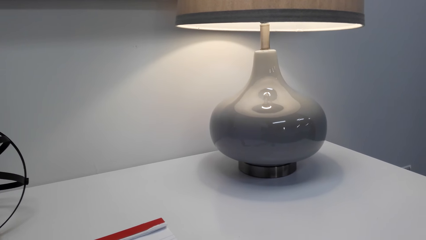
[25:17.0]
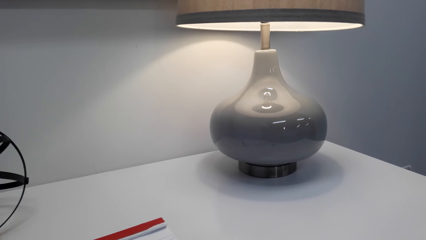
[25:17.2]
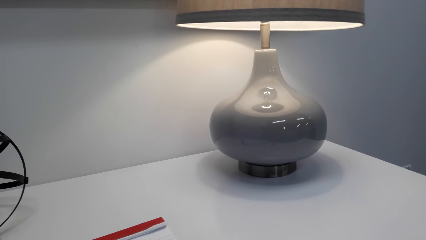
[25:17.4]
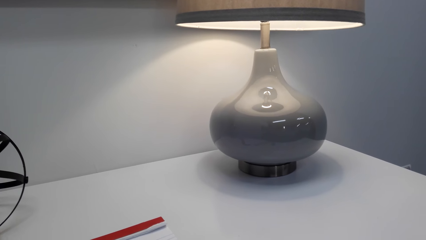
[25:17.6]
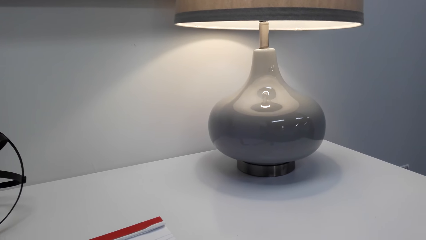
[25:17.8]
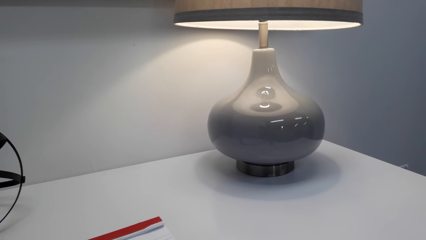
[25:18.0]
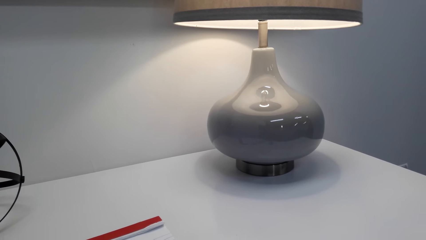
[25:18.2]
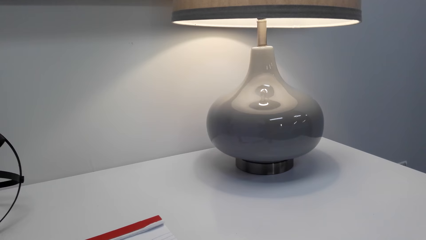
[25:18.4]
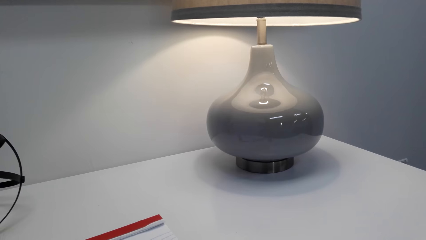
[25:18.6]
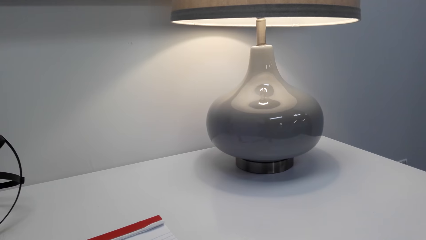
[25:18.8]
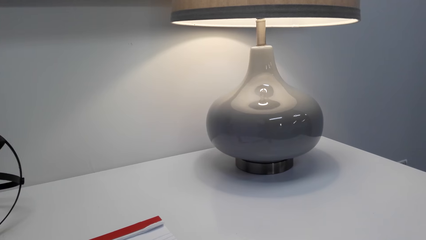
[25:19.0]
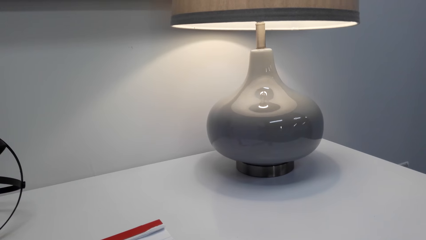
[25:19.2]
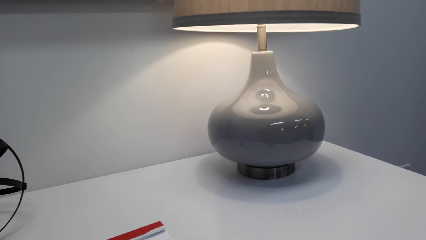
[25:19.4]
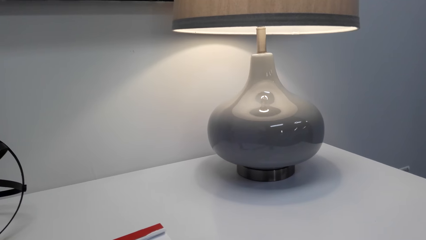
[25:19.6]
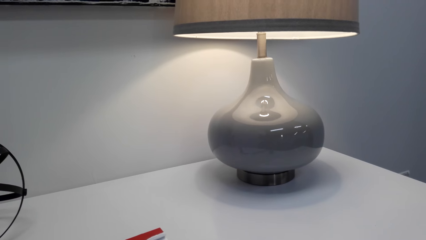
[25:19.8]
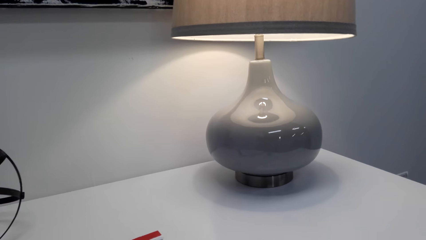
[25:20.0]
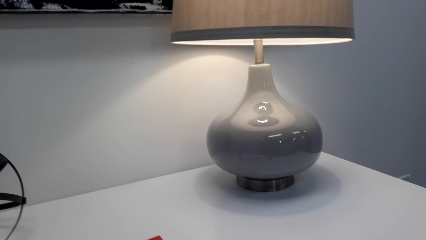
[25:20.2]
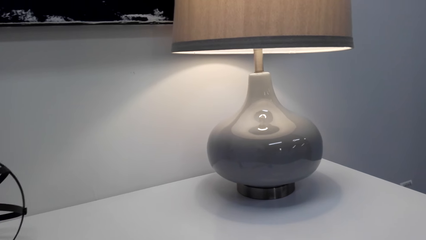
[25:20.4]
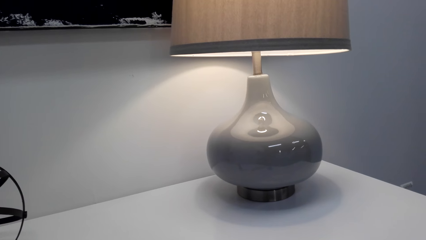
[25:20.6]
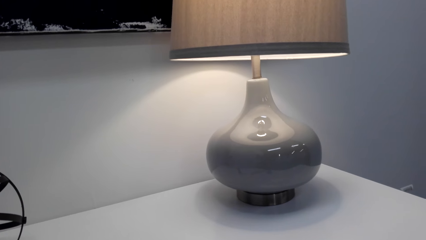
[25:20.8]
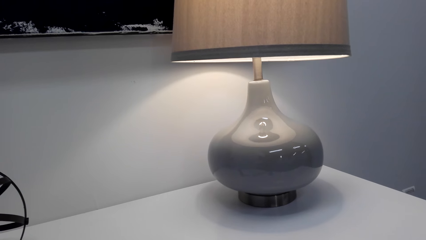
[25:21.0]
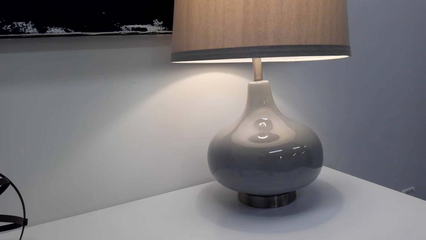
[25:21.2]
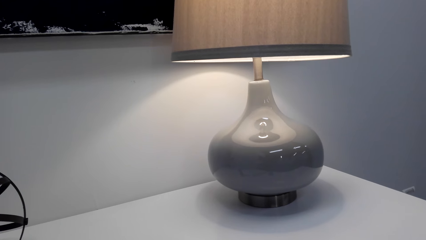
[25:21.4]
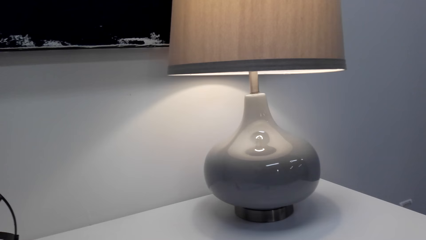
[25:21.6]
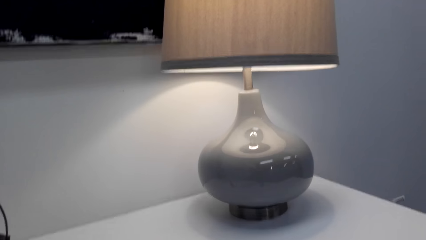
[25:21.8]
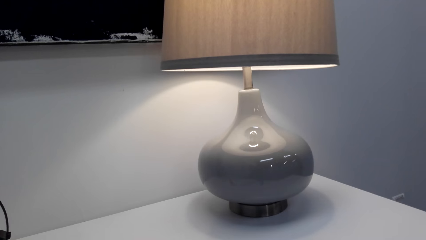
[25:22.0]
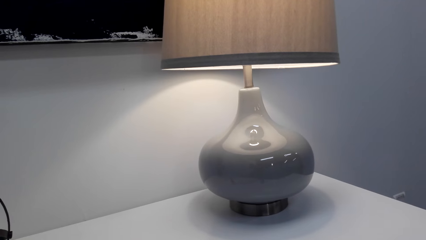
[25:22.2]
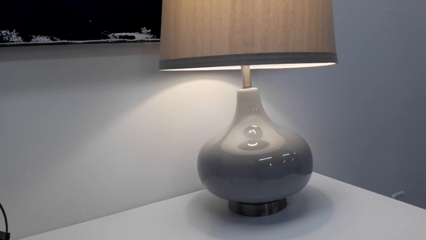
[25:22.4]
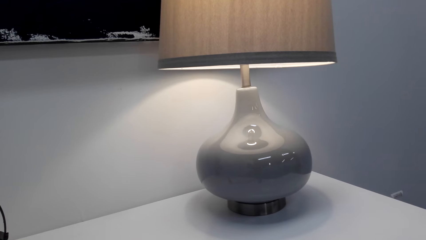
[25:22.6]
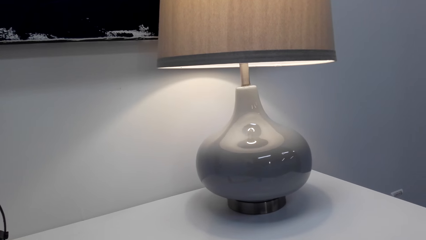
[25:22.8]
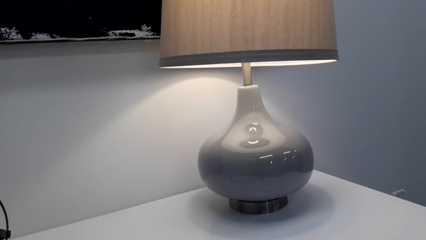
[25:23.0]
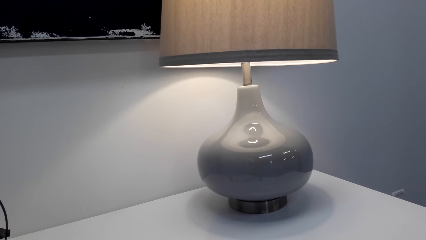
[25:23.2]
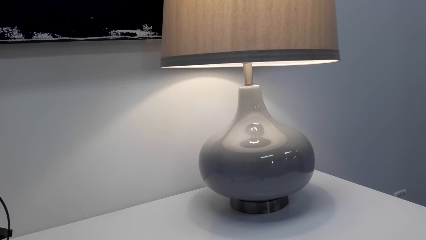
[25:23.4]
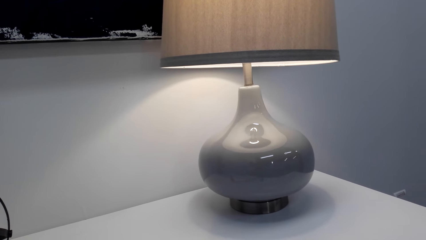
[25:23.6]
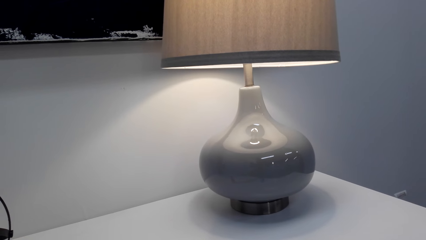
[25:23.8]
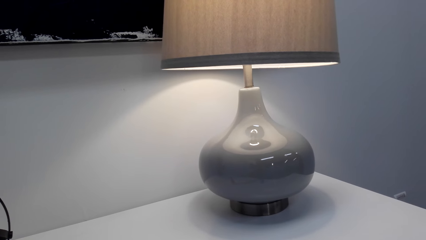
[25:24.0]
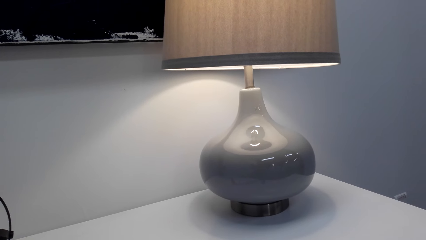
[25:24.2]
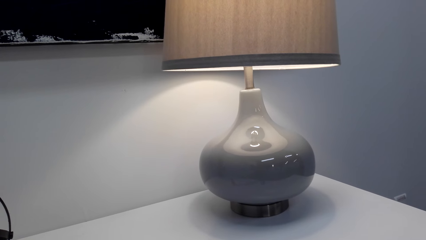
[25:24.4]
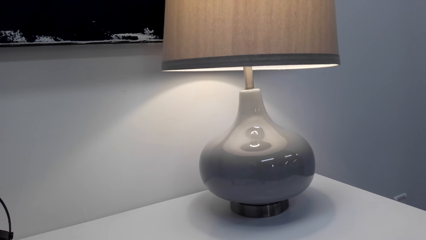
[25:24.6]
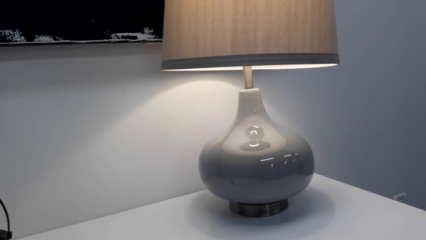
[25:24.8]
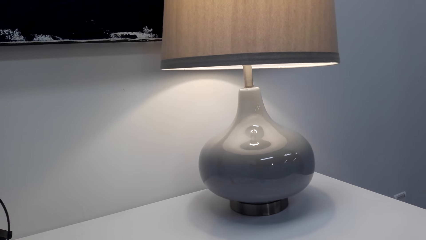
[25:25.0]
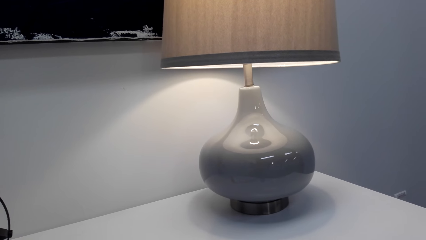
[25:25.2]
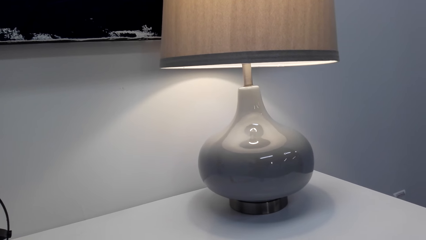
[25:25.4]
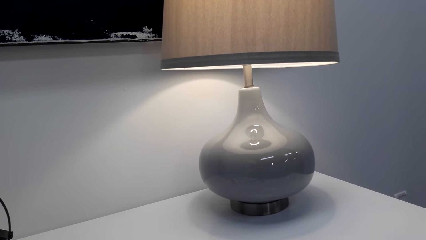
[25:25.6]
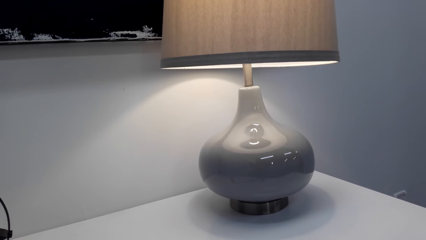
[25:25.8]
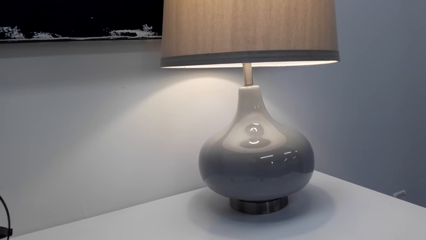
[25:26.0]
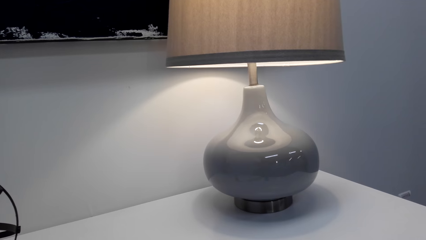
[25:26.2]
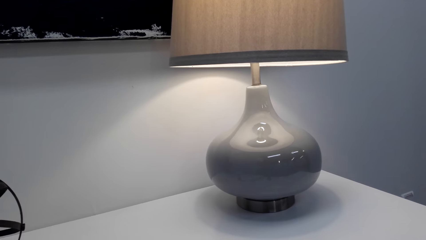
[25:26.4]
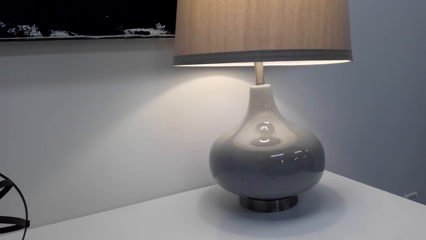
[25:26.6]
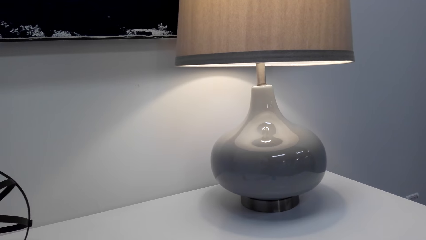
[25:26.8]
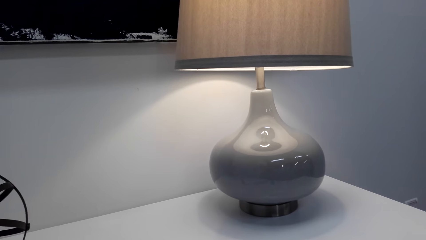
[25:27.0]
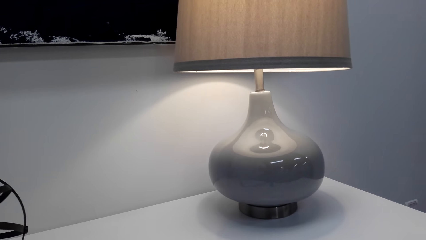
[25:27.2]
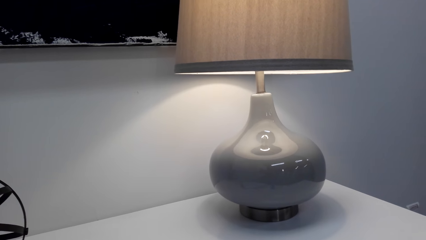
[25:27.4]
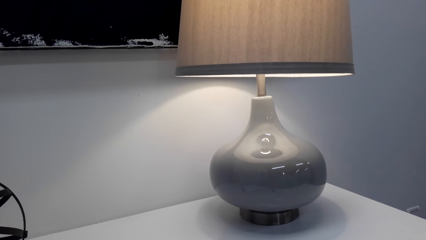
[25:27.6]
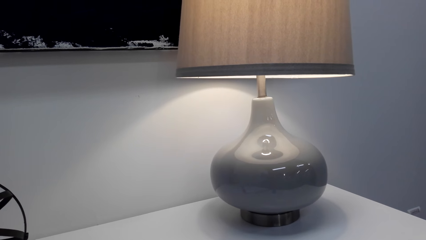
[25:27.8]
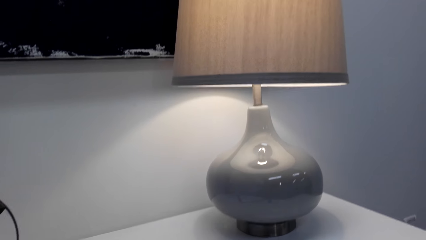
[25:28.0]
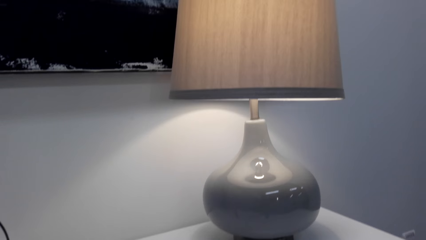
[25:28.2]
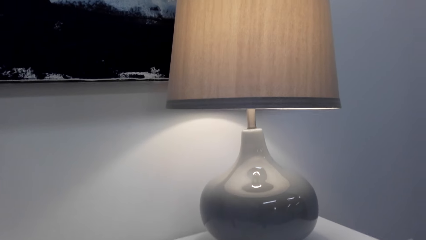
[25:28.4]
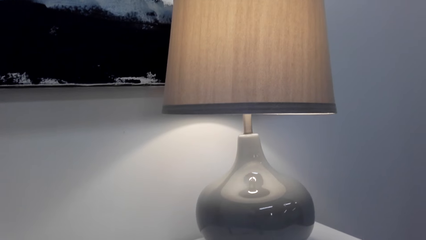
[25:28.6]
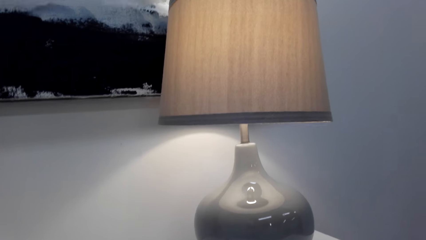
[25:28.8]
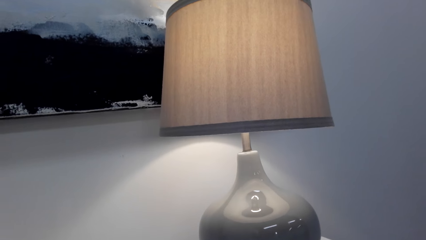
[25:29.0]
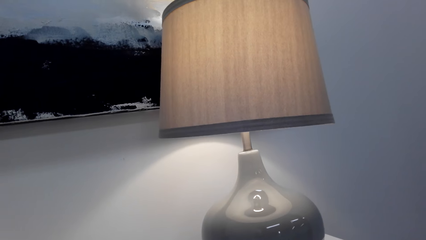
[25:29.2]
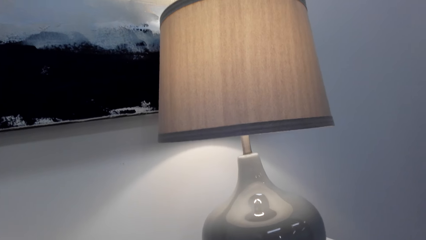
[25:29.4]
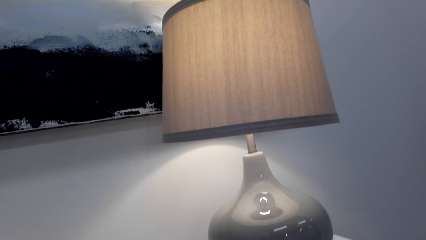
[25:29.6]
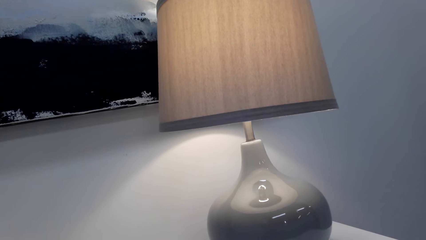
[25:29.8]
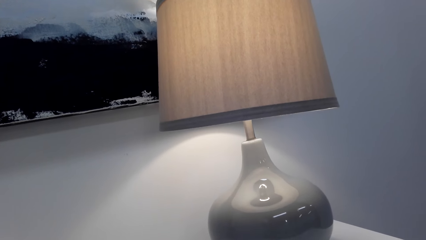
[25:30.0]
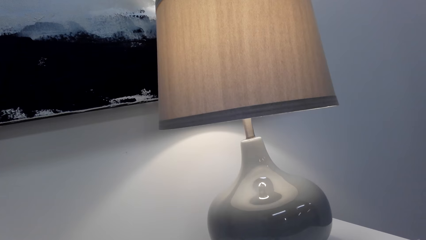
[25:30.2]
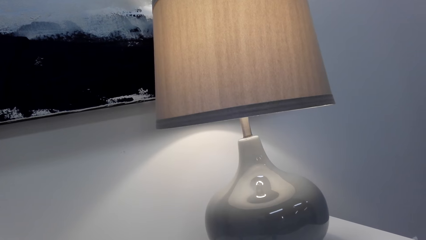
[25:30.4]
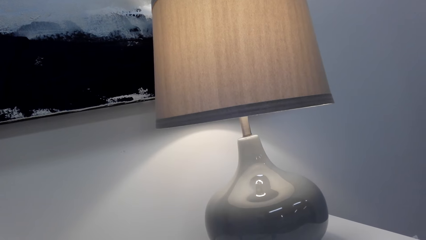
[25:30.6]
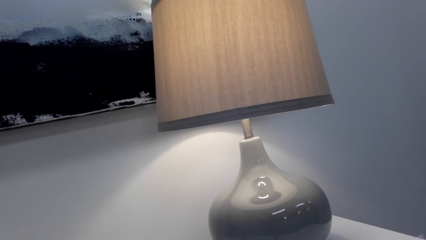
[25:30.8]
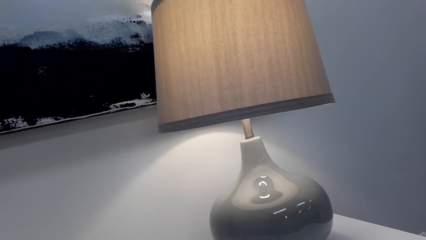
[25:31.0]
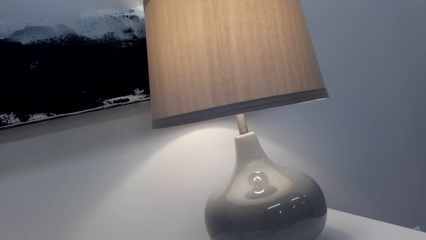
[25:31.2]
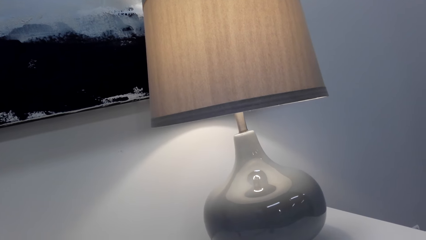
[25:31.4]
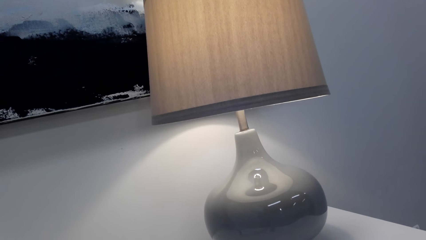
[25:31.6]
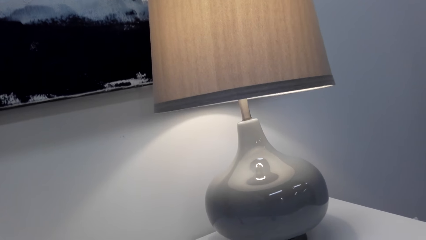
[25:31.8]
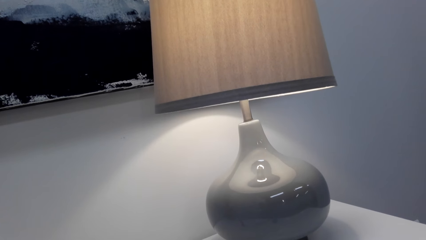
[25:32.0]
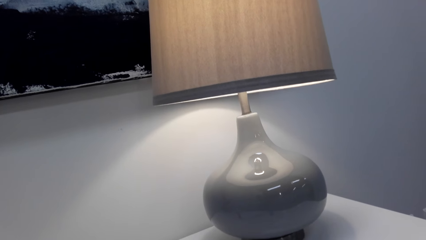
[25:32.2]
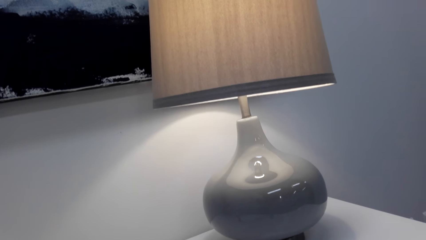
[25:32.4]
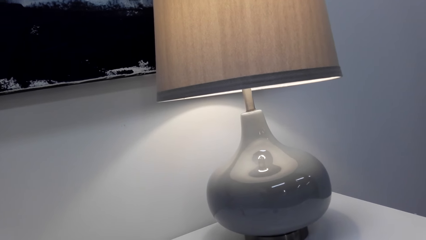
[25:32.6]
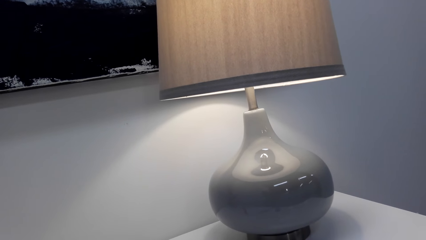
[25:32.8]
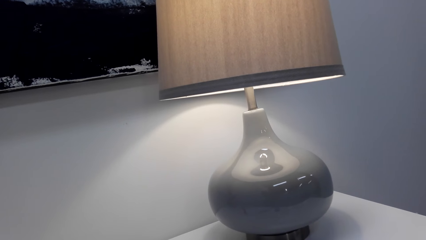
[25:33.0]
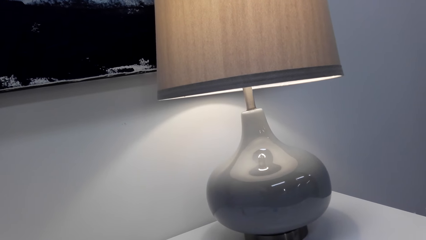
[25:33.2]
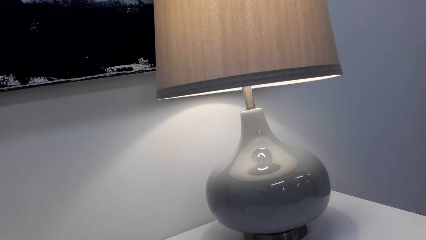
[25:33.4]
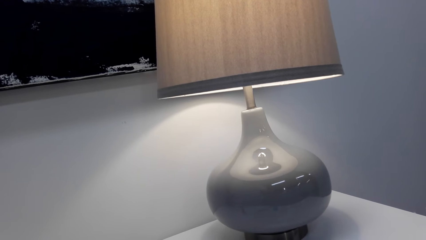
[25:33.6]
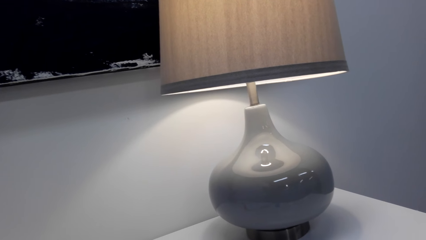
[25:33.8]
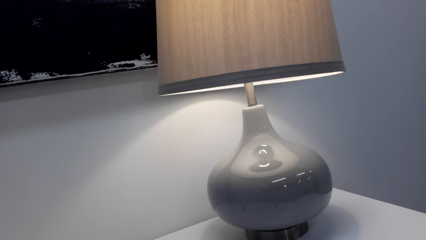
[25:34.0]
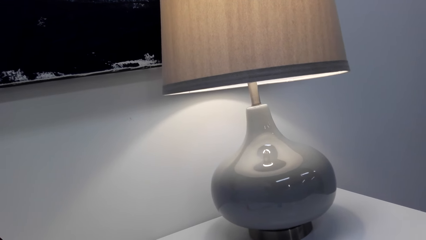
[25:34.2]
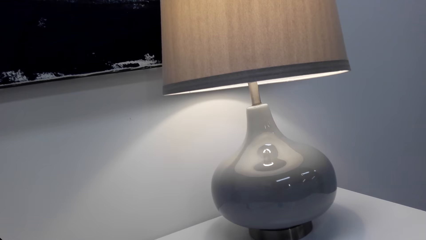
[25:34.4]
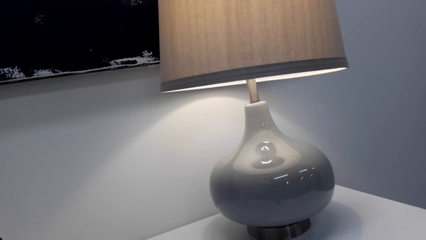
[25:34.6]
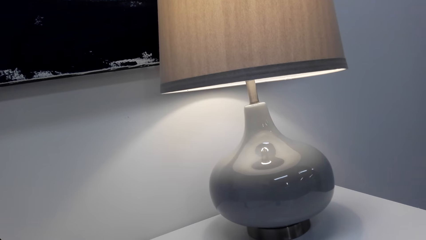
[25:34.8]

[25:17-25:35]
A person speaks to the camera wearer. The camera wearer speaks to the person. The person speaks to the camera wearer. The camera wearer speaks to the person.
